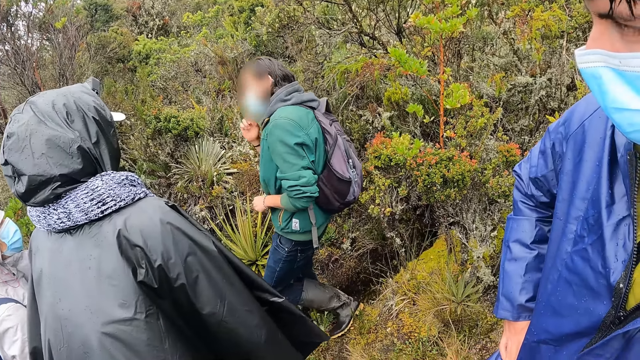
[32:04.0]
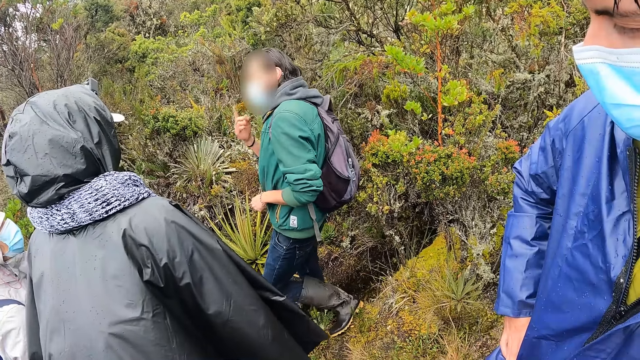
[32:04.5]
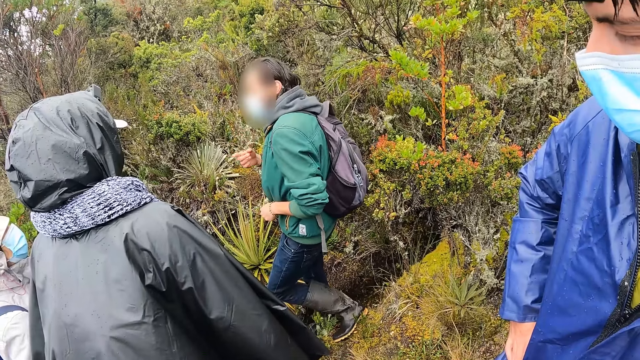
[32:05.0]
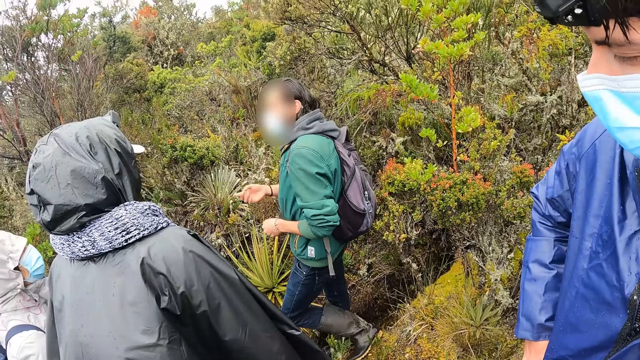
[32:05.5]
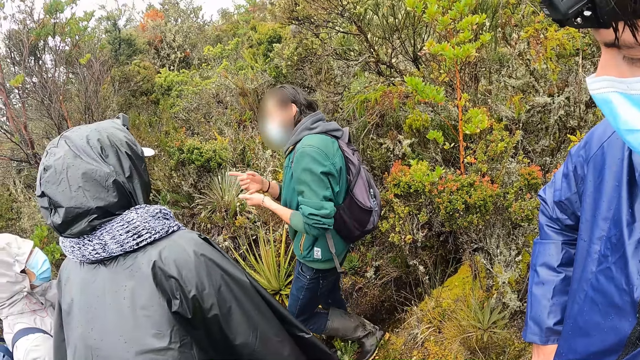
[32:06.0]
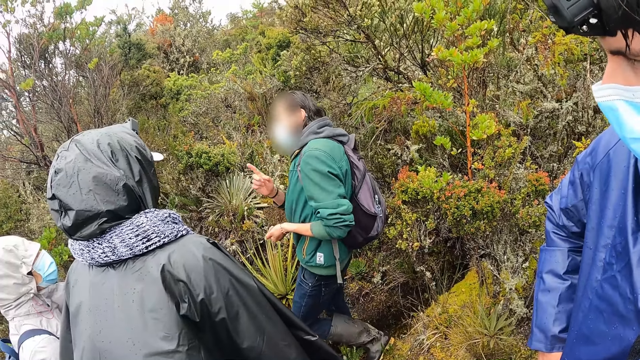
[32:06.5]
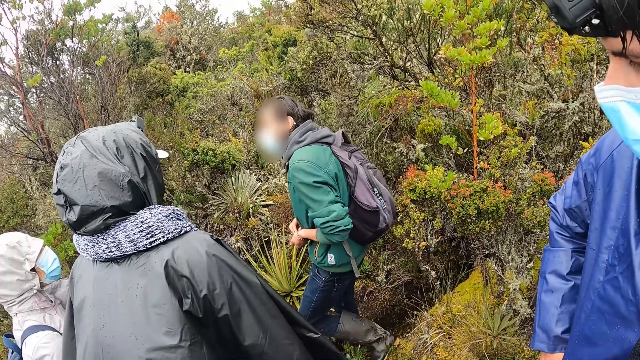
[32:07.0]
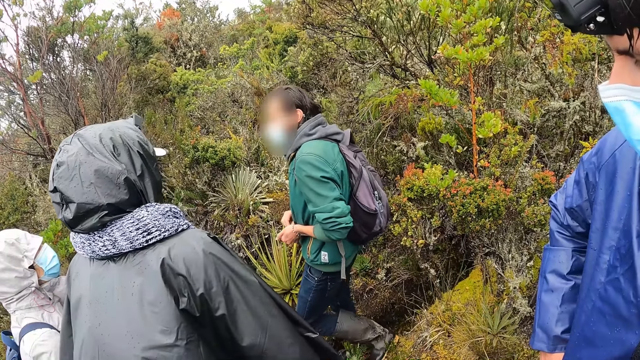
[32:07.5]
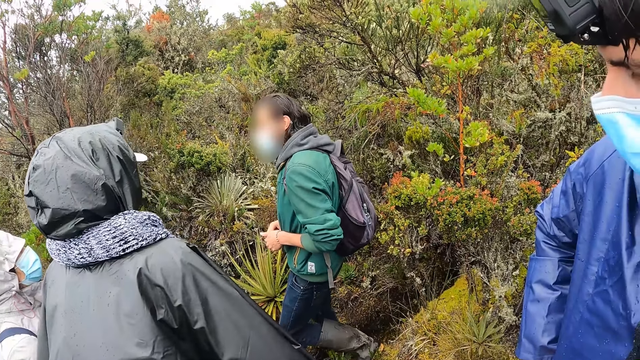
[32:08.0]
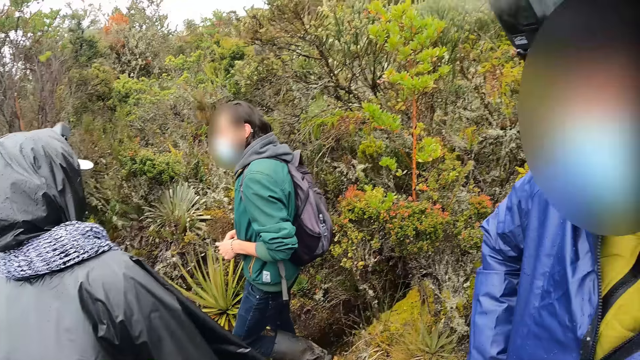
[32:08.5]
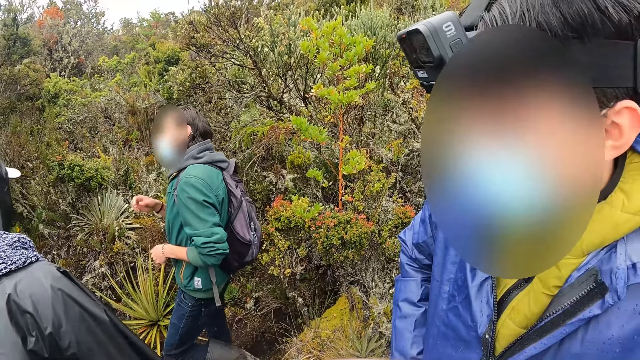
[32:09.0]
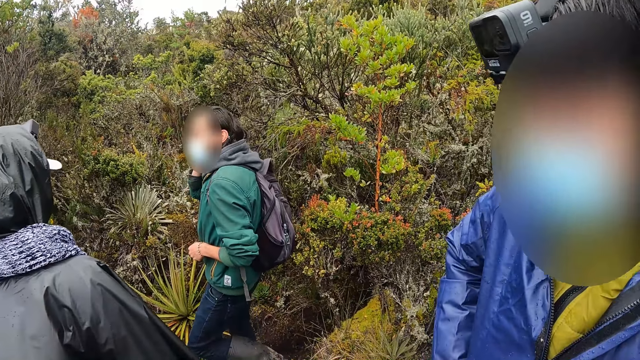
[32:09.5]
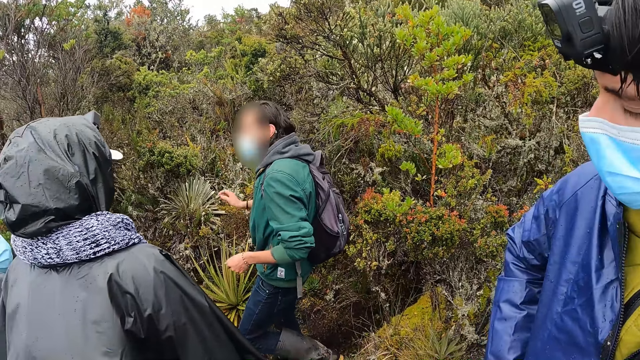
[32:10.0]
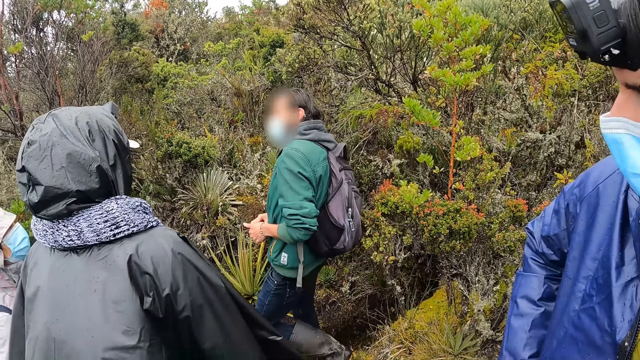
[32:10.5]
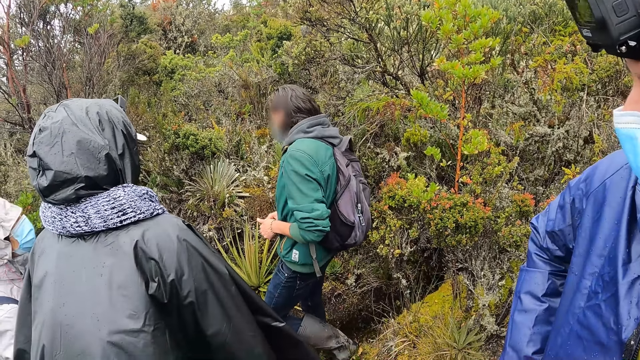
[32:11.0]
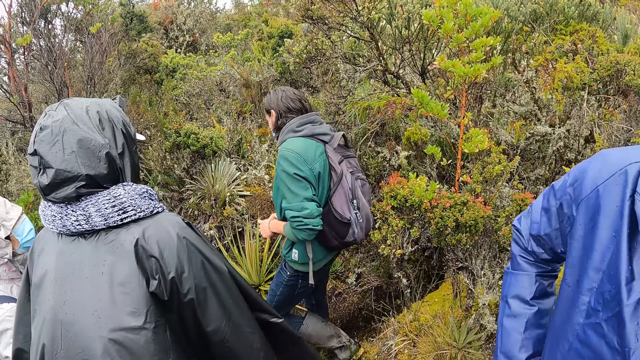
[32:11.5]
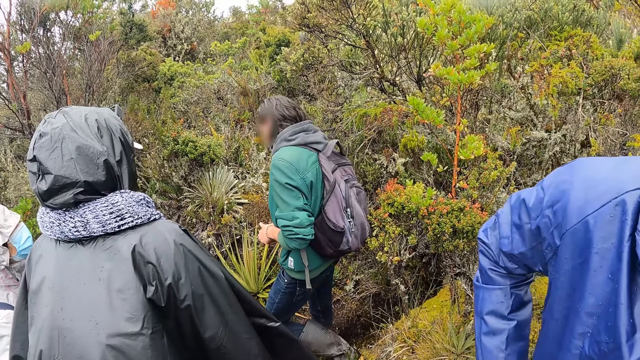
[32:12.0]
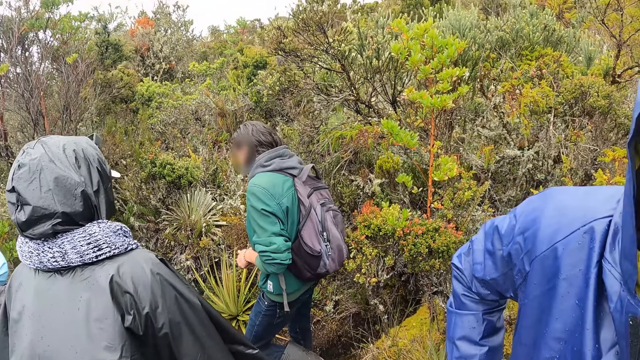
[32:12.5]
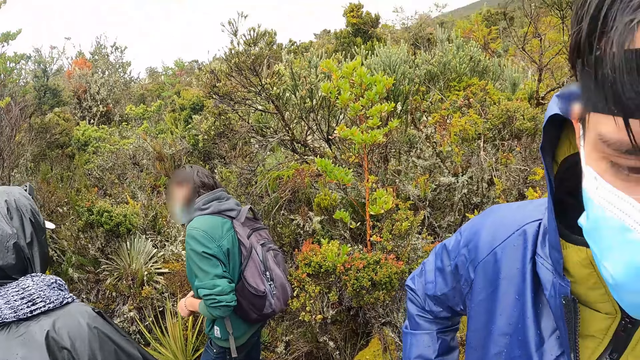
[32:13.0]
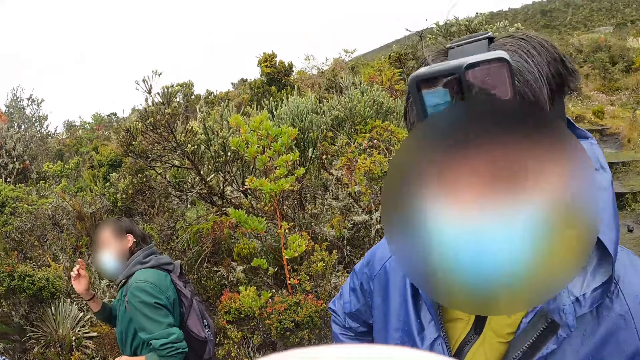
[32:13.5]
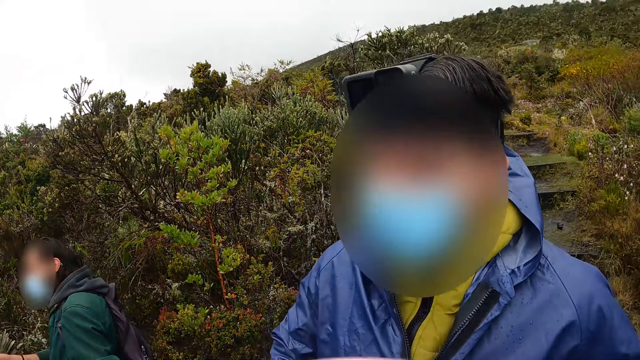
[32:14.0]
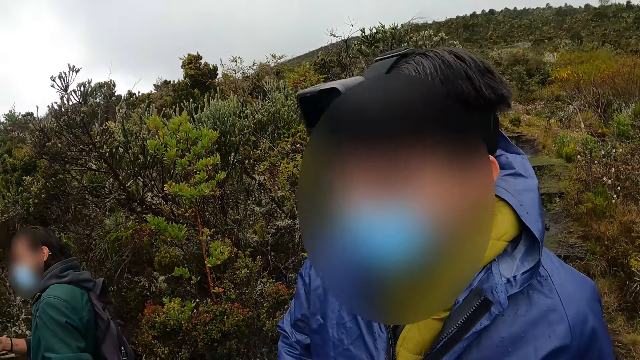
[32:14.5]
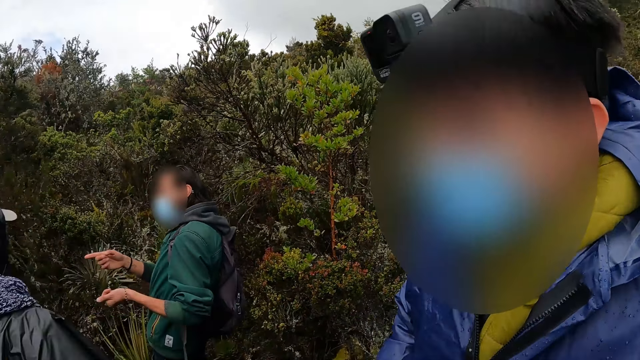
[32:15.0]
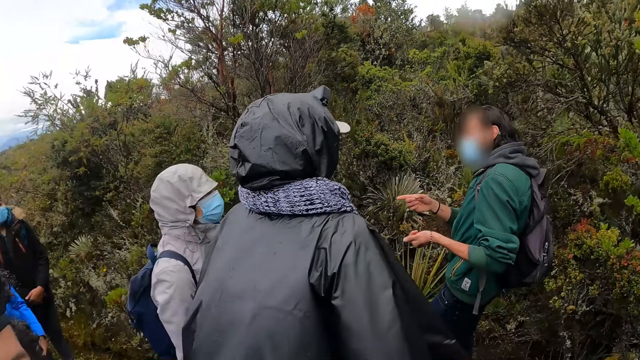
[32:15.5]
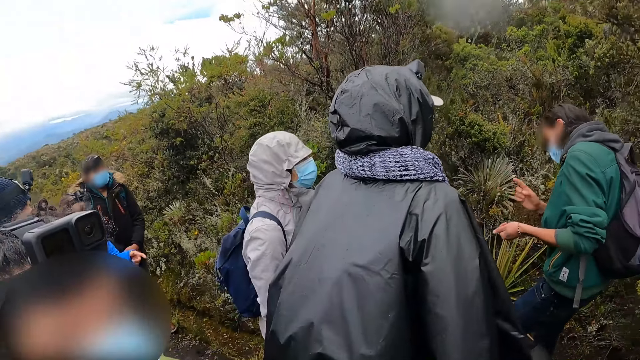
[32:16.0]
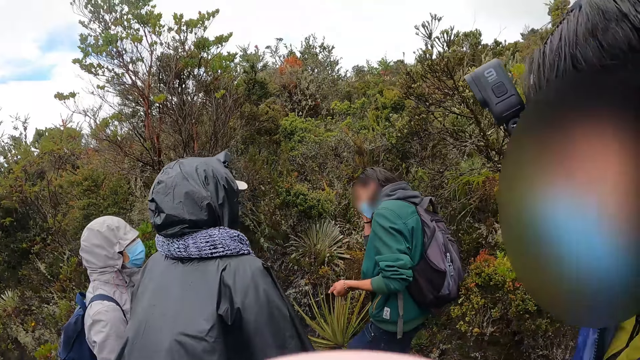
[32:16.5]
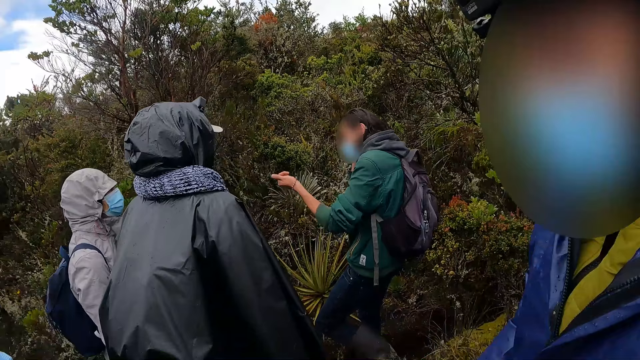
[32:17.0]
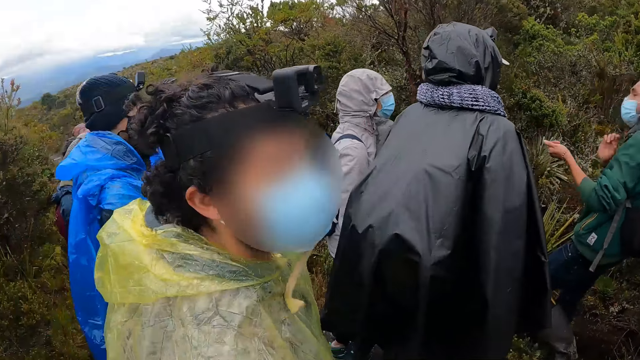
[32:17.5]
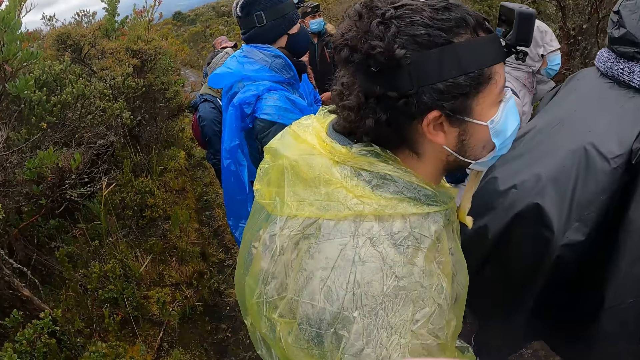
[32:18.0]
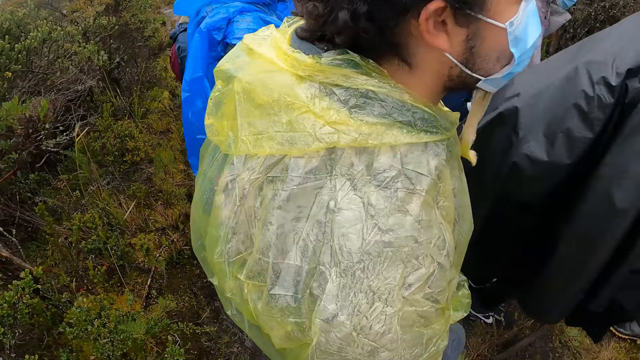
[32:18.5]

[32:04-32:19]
The man touches the bangle on his left hand with his right hand and touches his face with his right hand. The camera wearer interacts with another man. The woman interacts with the first man. The first man touches his face with his right hand.

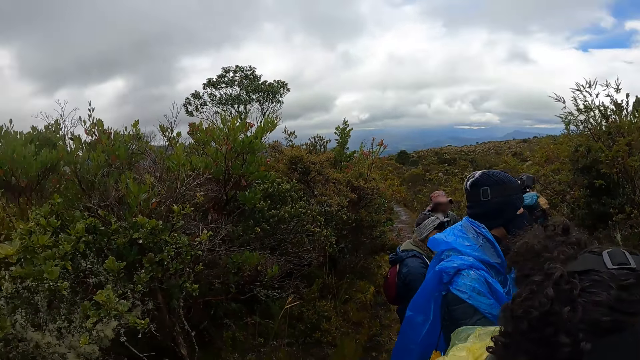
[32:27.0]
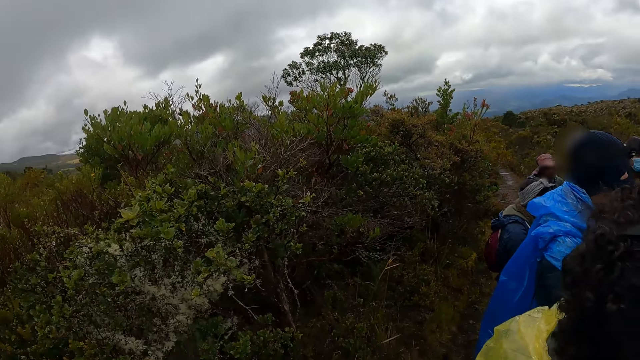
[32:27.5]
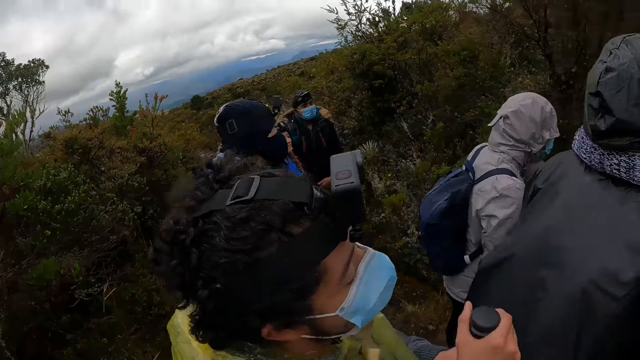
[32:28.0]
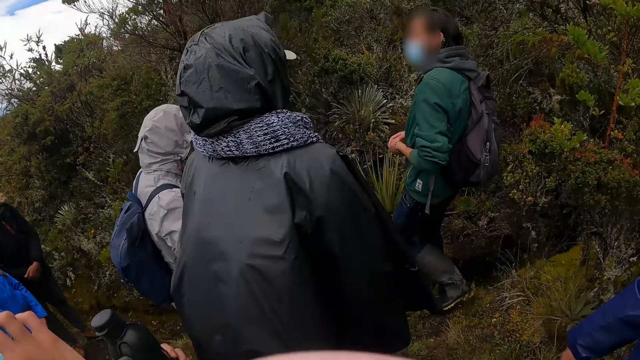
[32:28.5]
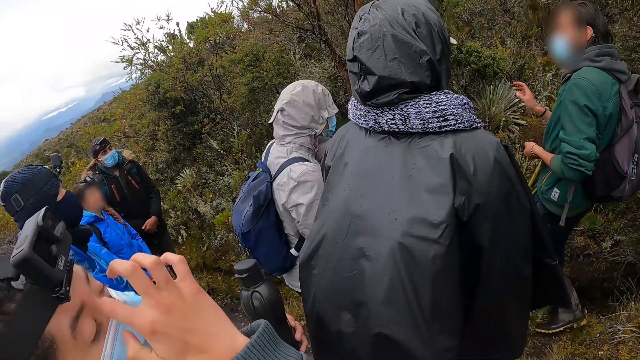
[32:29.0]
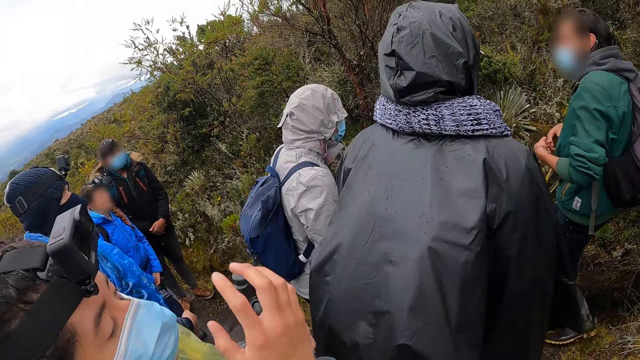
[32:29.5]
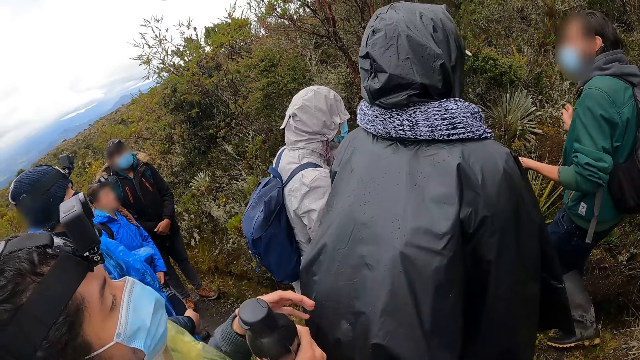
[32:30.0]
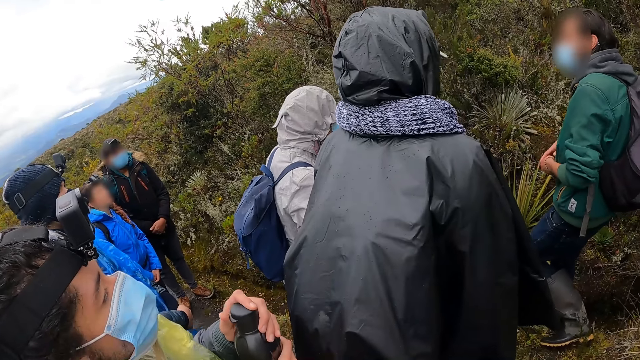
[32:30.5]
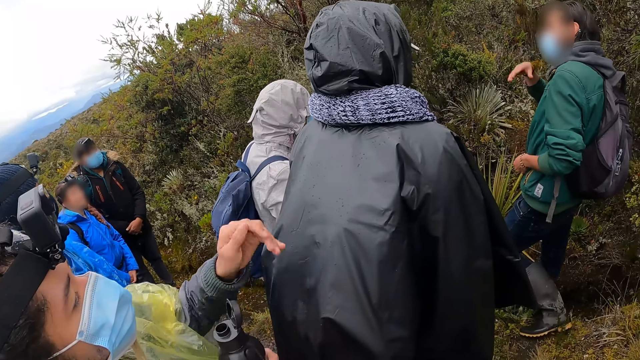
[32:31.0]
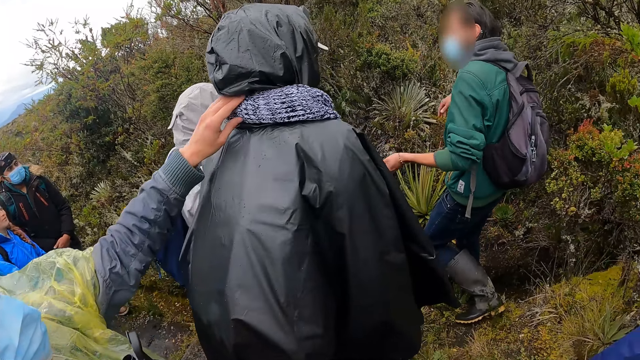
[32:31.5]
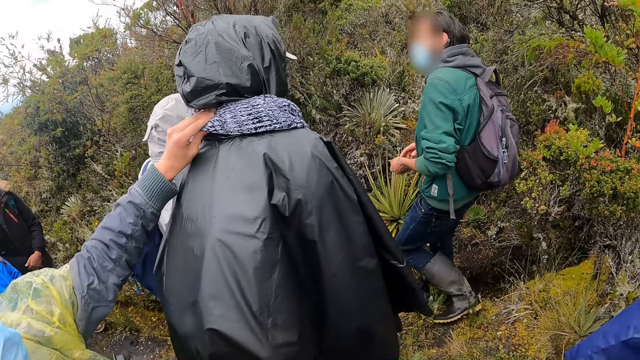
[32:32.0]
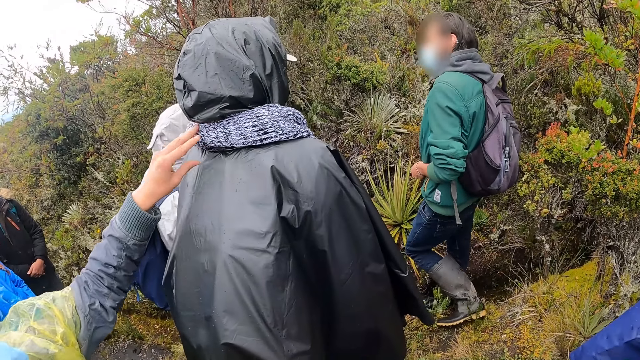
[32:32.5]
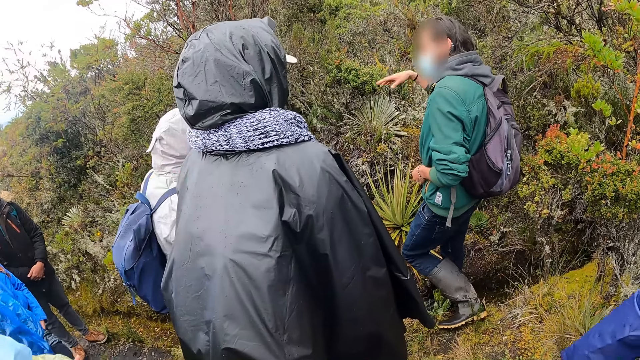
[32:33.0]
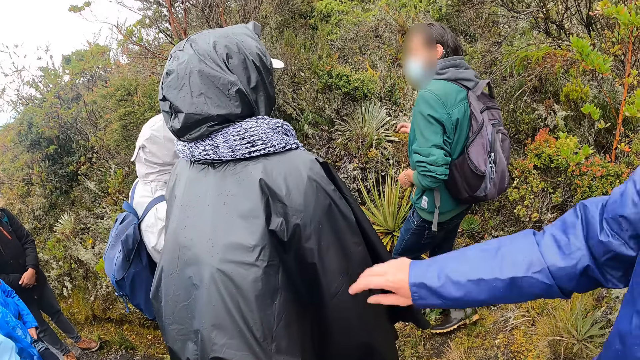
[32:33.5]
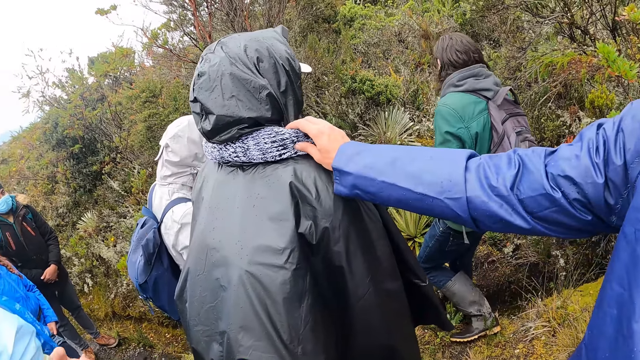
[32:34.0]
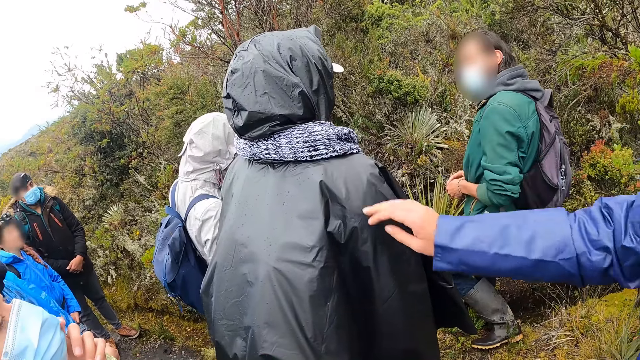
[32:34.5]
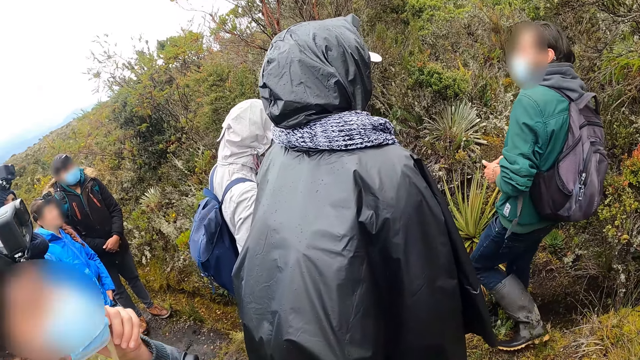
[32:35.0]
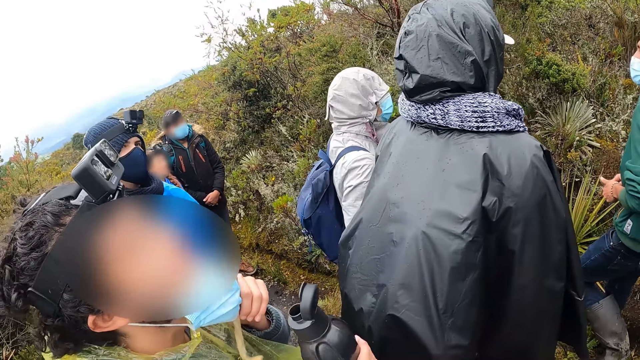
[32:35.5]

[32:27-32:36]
A man touches his face with his right hand. The man passes a bottle from his left hand to his right hand and opens the bottle cap with his left hand. The man touches a muffler on the neck of another man with his left hand. A third man touches the muffler on the neck of the second man with his right hand. The first man adjusts his nose mask with his left hand.
